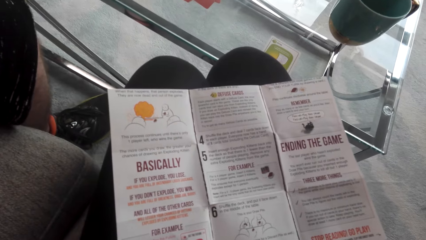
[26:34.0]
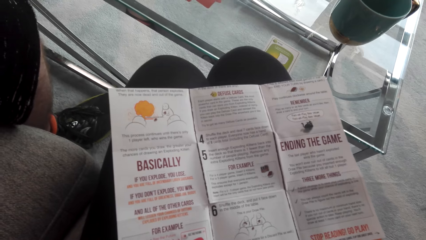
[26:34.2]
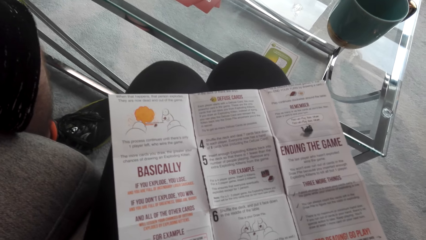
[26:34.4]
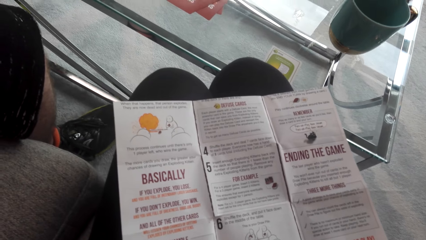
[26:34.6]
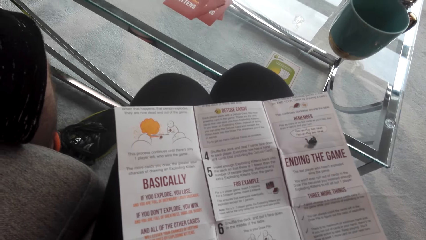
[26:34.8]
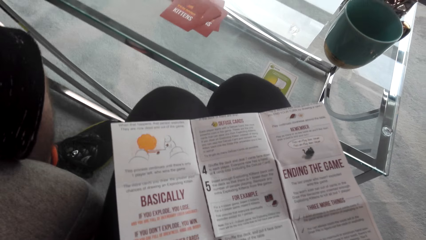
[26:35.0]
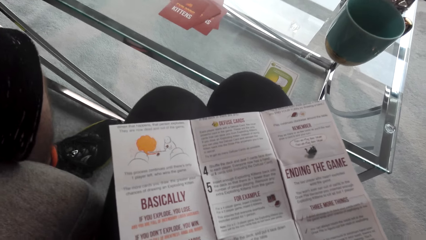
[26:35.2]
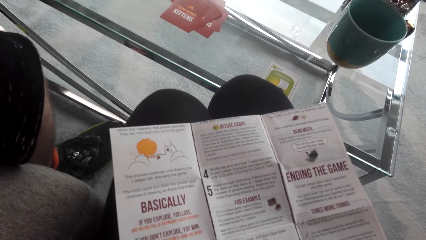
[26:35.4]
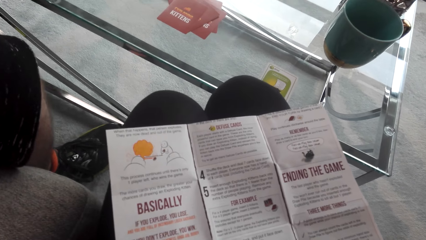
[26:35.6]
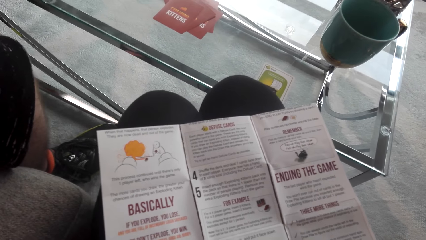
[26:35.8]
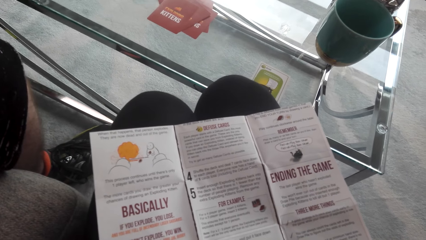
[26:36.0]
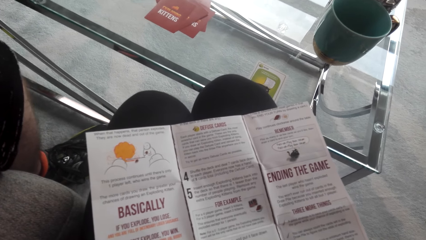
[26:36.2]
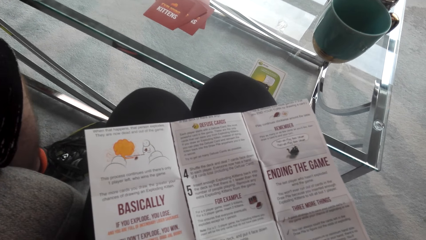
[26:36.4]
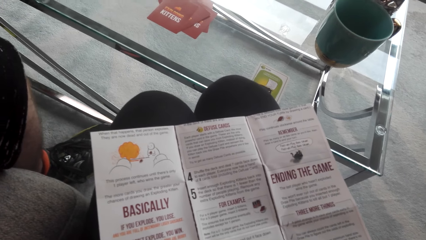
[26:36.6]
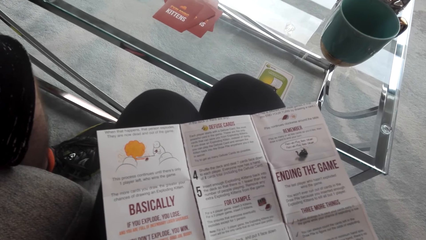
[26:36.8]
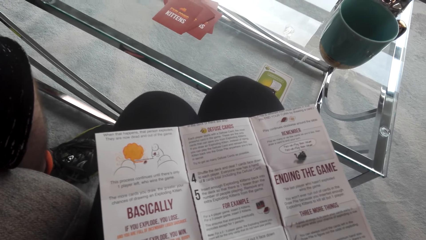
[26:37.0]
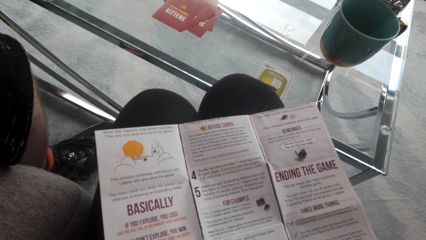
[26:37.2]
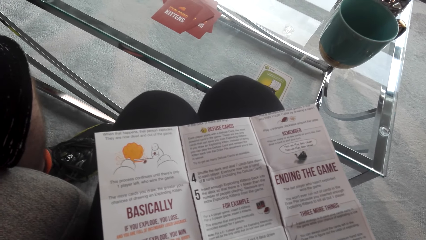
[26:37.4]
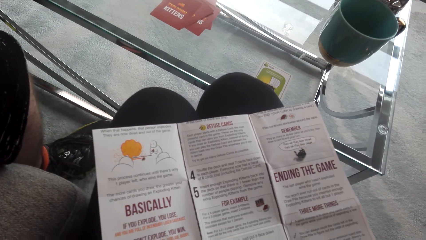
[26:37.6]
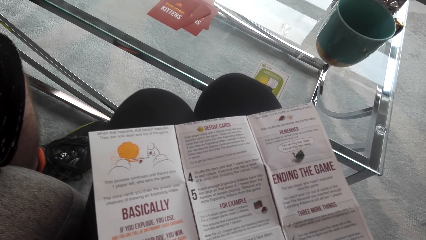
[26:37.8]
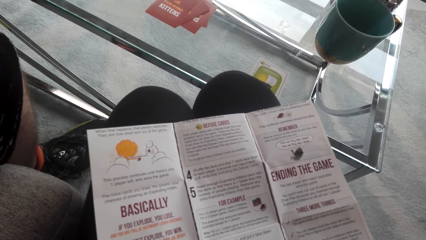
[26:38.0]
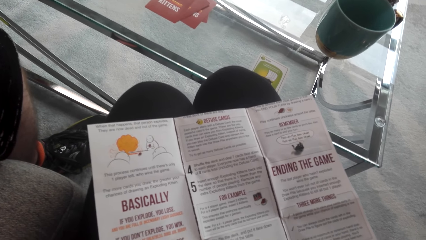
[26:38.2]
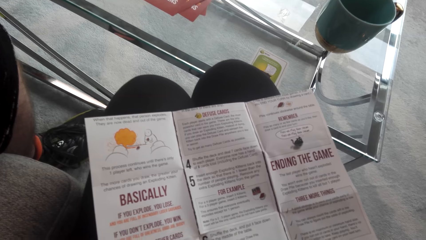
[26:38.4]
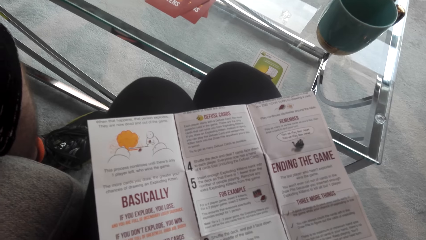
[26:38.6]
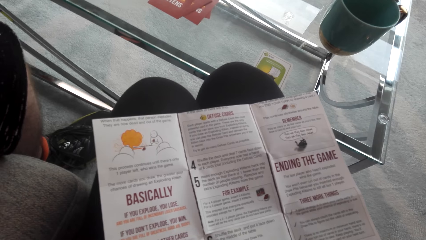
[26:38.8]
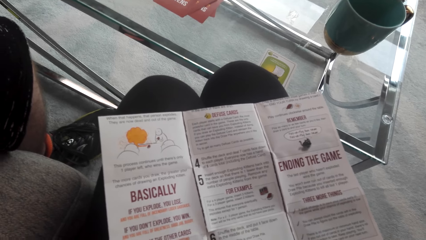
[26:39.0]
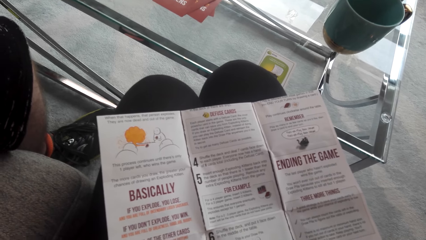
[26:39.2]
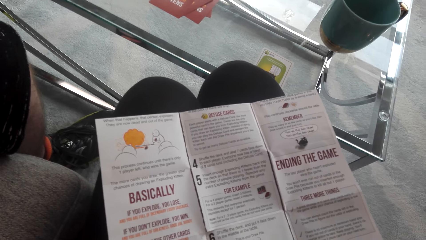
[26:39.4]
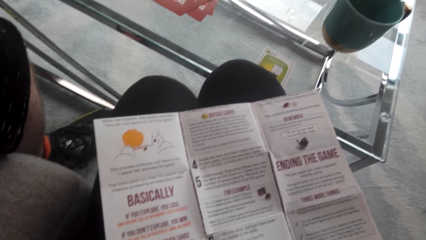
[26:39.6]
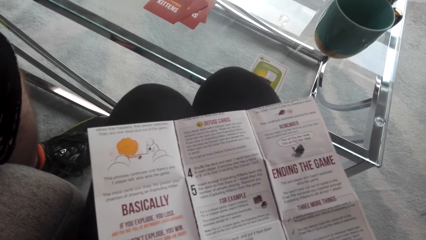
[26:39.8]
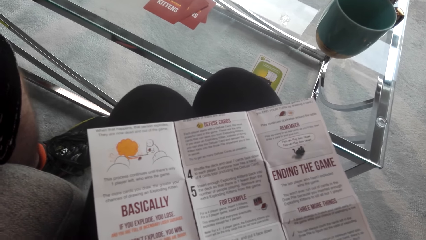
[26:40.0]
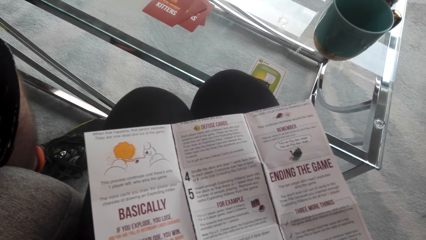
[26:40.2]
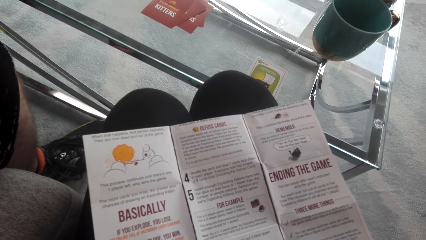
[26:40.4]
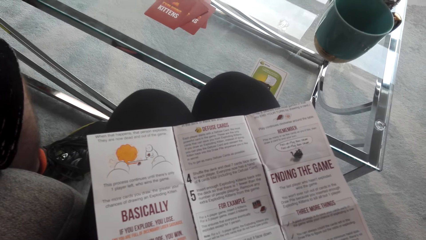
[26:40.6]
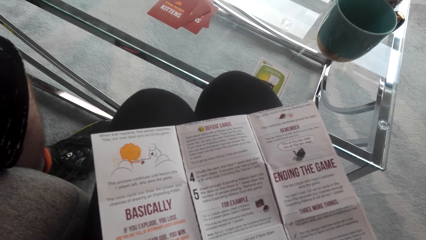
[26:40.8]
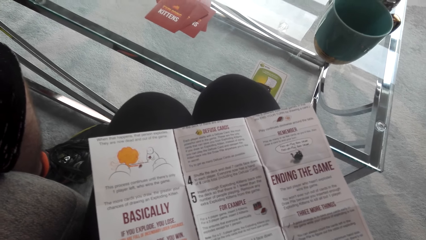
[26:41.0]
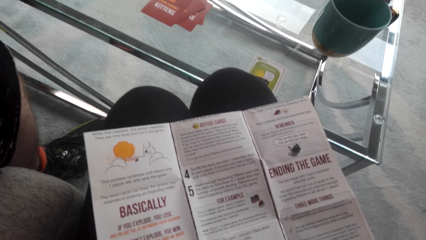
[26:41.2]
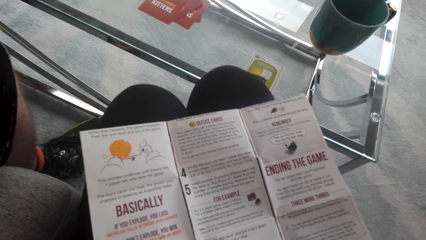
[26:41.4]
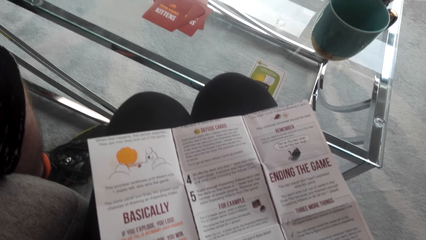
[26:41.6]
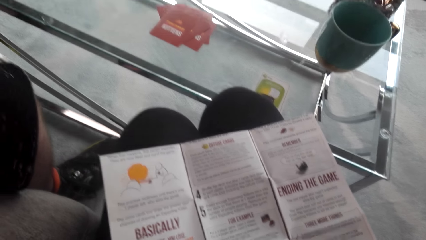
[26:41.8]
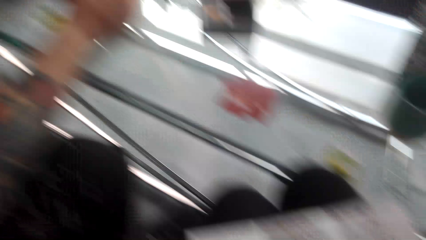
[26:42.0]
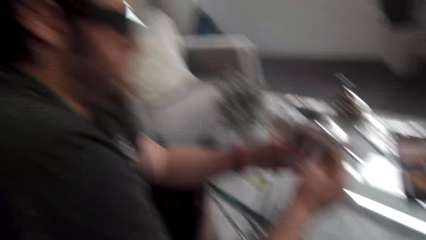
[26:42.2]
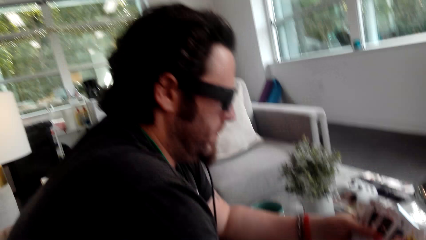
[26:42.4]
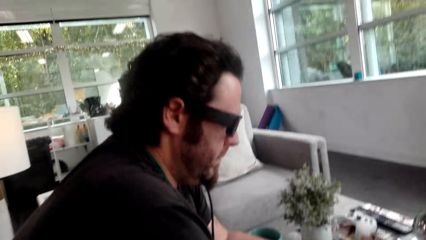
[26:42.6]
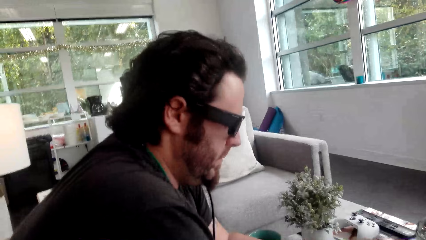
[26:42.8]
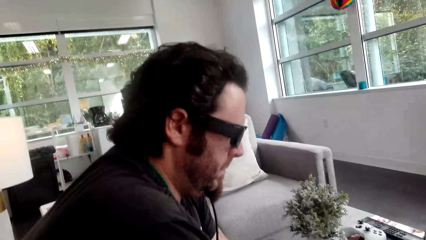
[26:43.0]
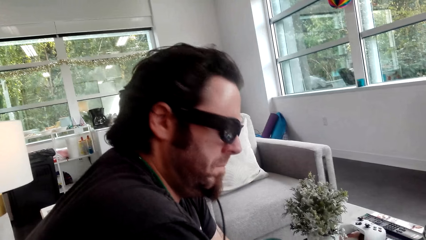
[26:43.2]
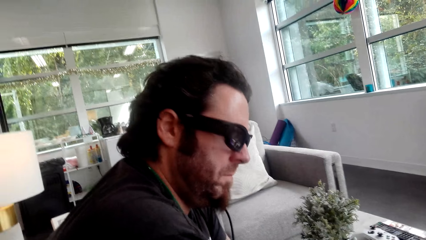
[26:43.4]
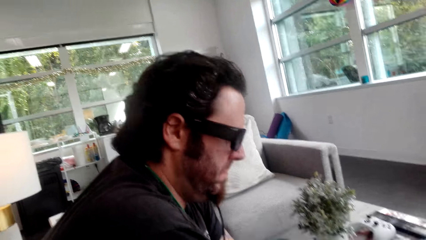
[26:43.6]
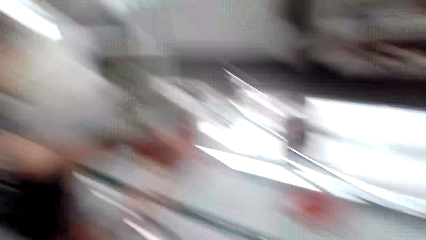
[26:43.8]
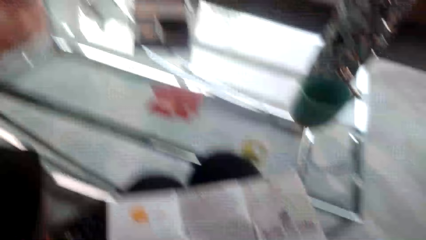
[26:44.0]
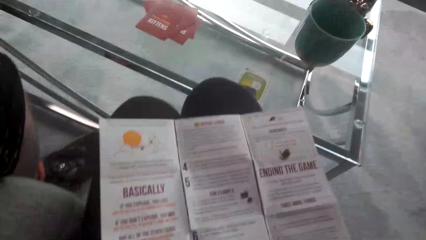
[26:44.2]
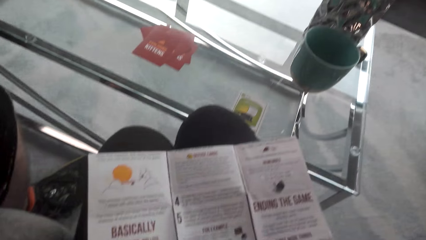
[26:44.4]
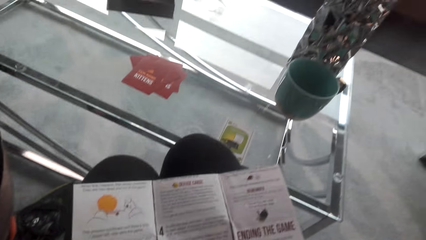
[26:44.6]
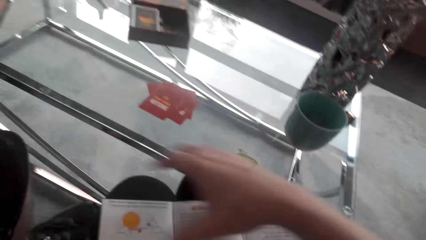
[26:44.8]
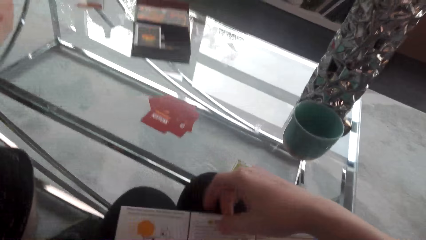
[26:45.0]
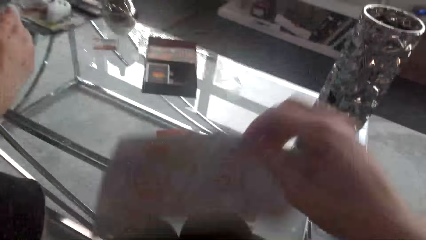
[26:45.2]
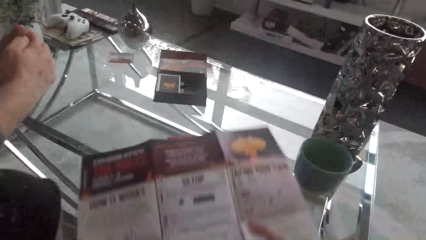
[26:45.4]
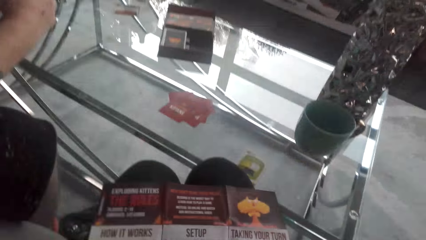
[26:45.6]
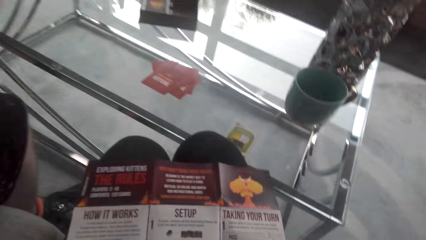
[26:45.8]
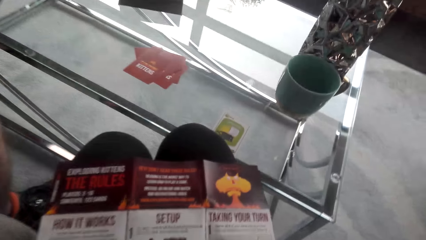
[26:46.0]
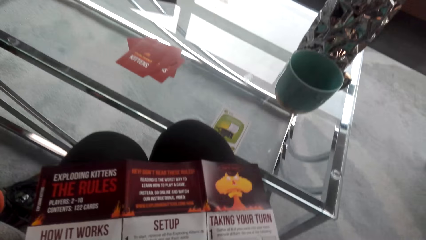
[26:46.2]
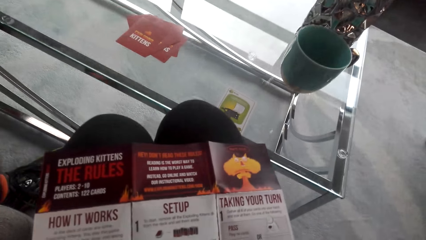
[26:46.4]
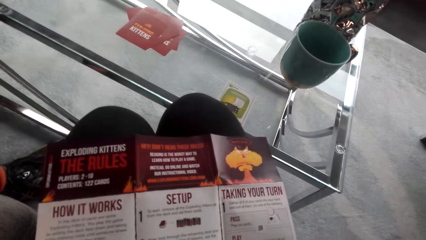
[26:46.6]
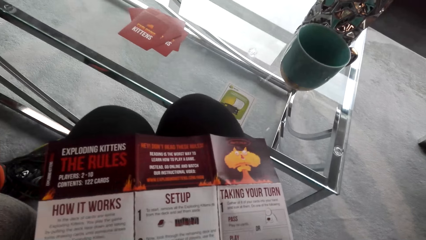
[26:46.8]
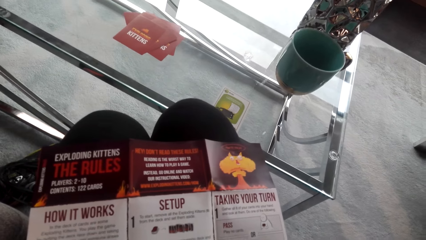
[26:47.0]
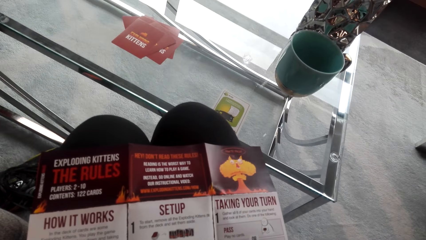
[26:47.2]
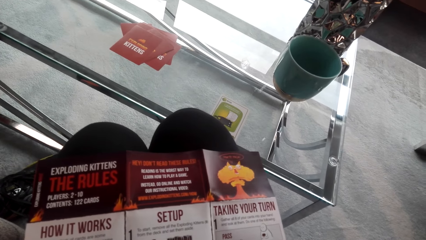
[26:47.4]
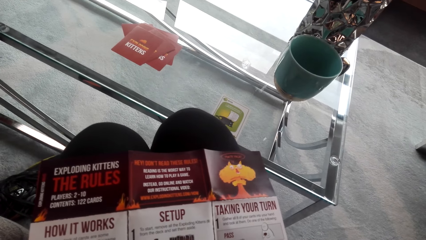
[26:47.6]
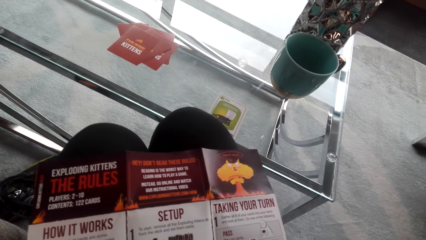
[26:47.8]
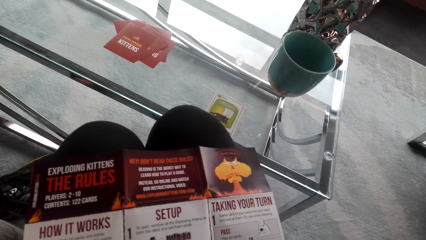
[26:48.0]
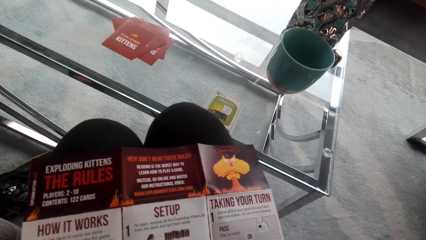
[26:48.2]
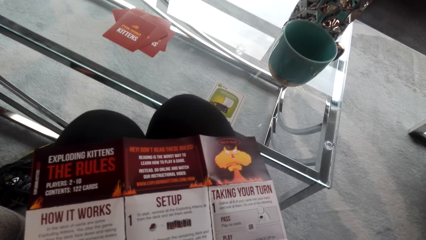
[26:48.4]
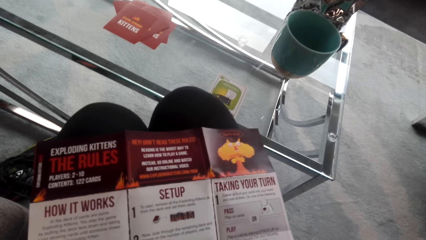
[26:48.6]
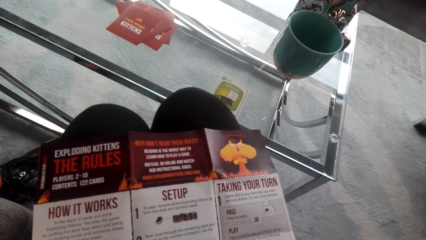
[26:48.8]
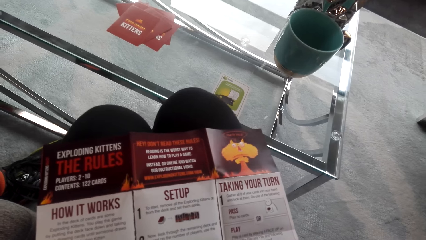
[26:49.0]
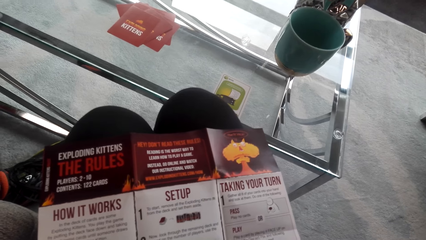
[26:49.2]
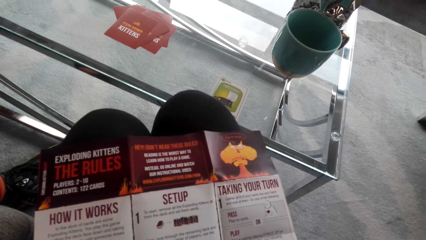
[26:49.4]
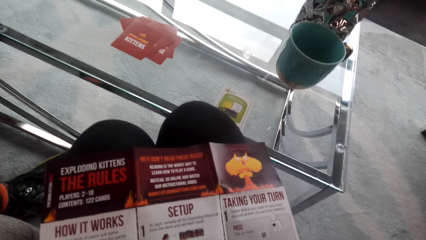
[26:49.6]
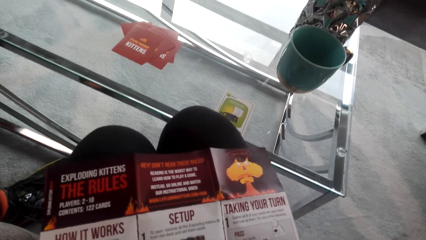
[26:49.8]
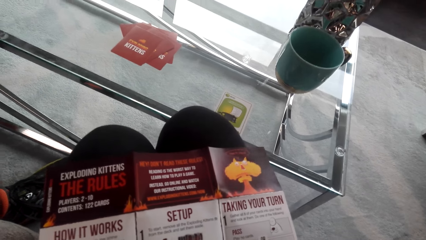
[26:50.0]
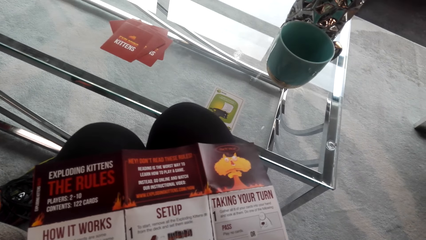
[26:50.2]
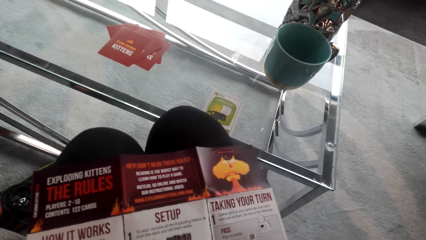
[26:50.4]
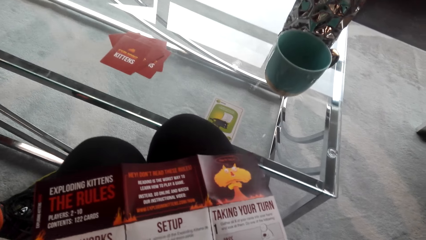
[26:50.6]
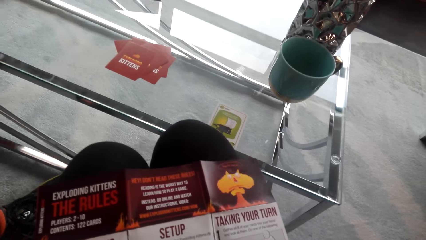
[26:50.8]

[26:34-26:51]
The camera wearer reads on the piece of paper. They stare at a person. The person shakes the head. The camera wearer reads on the piece of paper. They turn the piece of paper.
